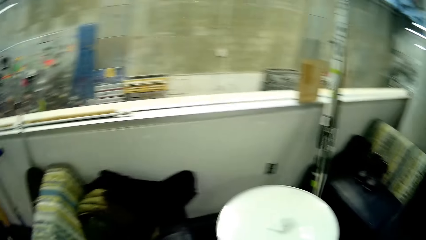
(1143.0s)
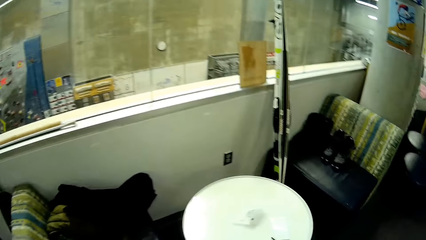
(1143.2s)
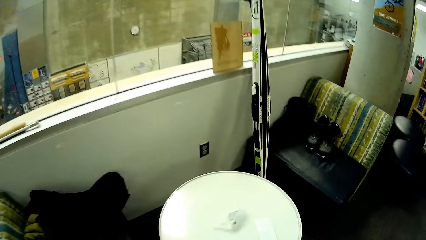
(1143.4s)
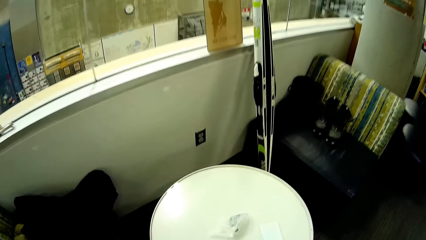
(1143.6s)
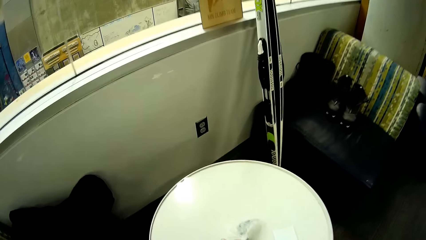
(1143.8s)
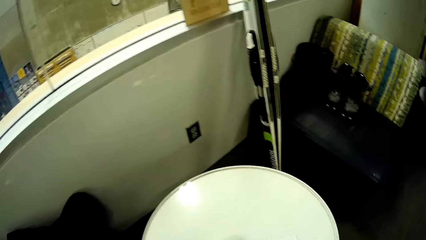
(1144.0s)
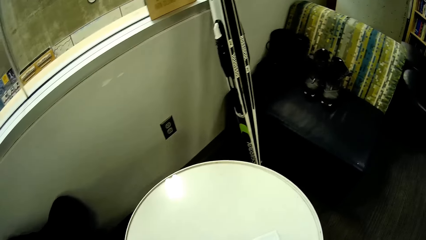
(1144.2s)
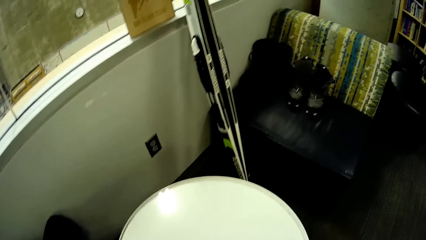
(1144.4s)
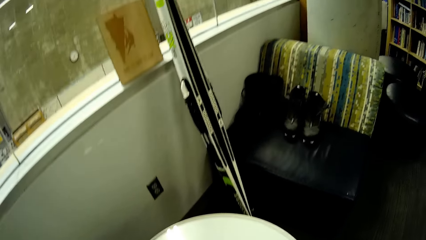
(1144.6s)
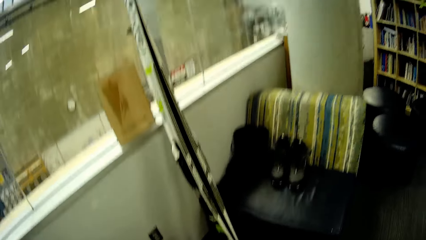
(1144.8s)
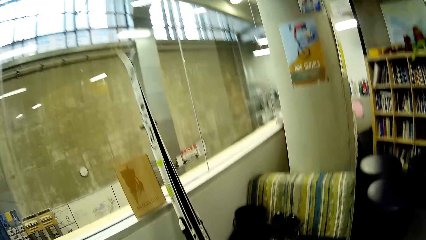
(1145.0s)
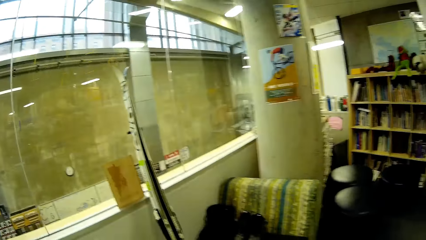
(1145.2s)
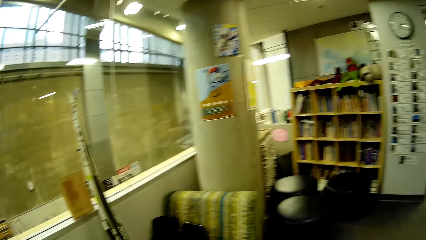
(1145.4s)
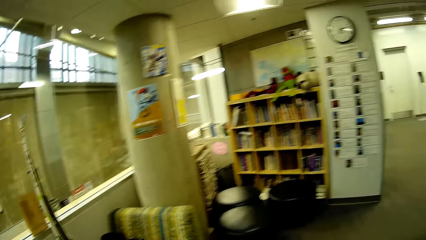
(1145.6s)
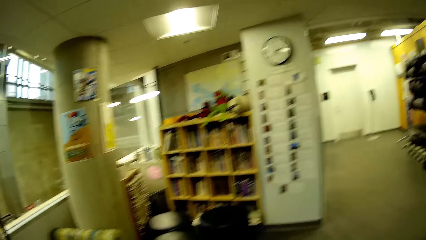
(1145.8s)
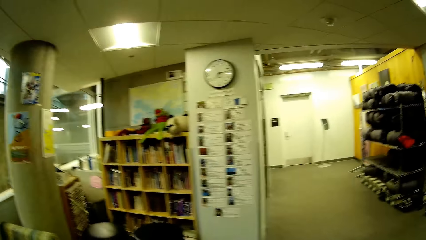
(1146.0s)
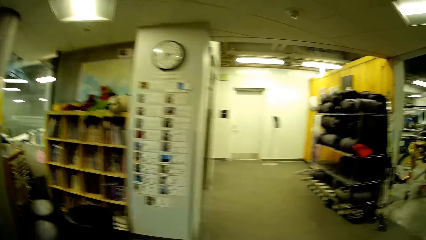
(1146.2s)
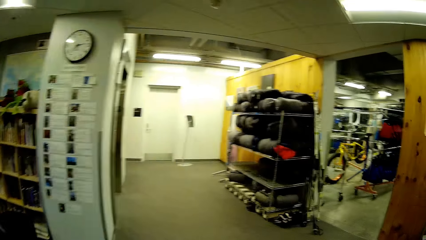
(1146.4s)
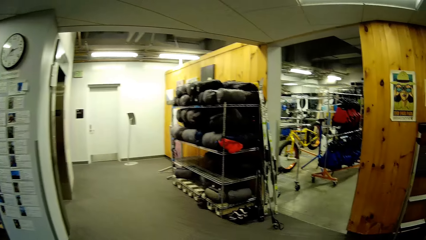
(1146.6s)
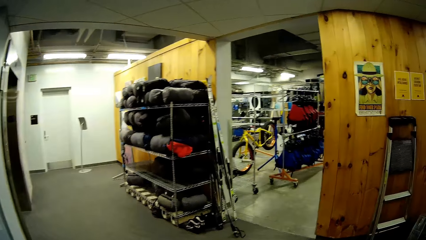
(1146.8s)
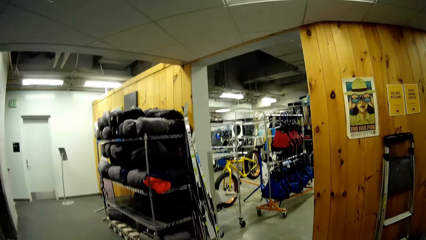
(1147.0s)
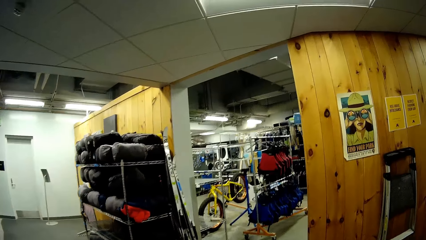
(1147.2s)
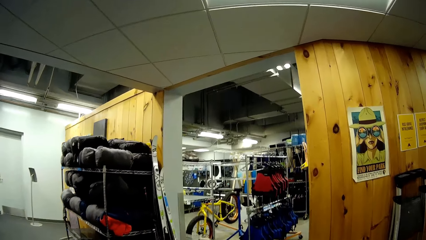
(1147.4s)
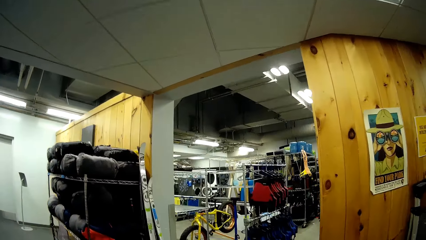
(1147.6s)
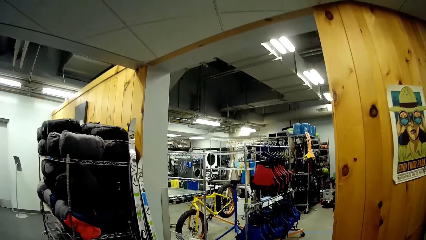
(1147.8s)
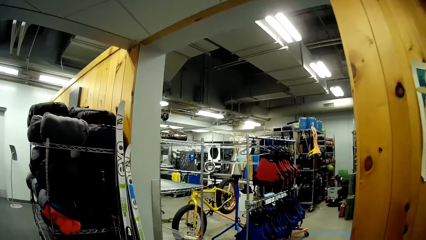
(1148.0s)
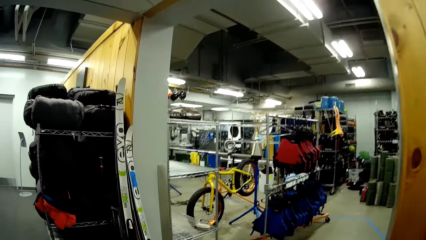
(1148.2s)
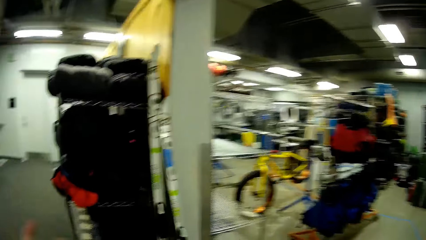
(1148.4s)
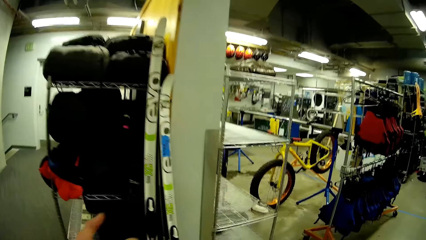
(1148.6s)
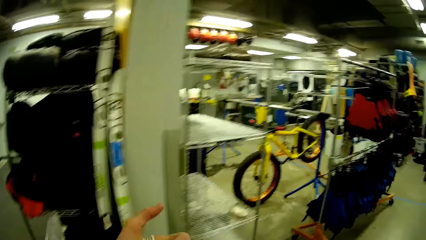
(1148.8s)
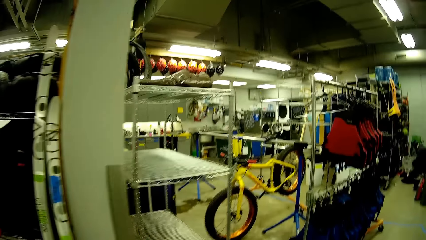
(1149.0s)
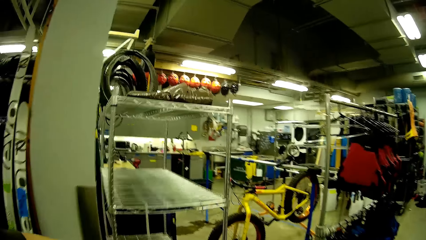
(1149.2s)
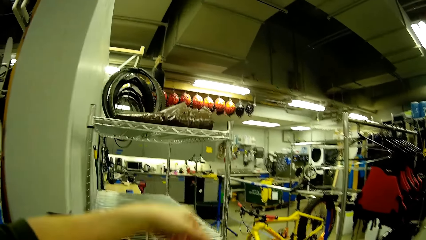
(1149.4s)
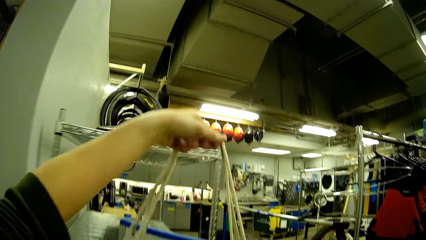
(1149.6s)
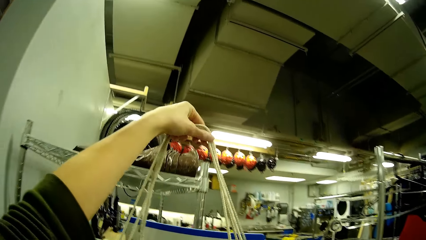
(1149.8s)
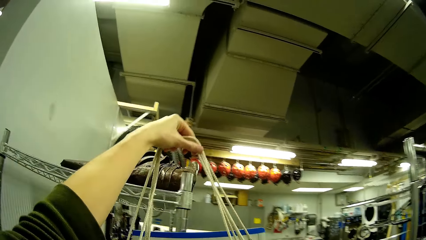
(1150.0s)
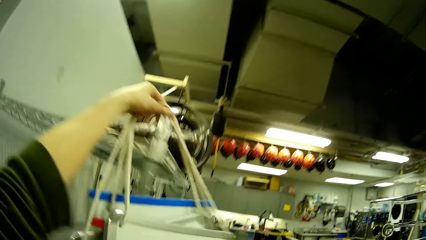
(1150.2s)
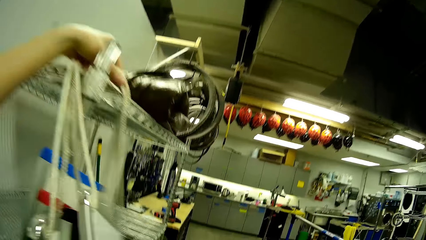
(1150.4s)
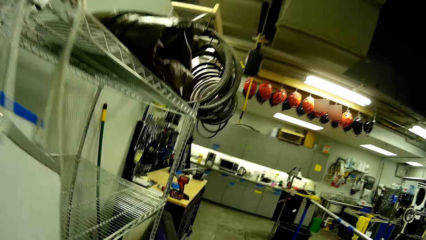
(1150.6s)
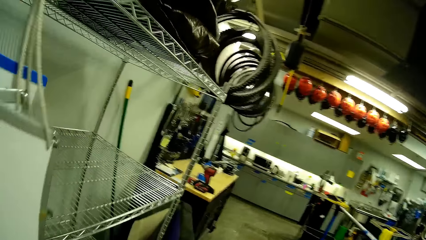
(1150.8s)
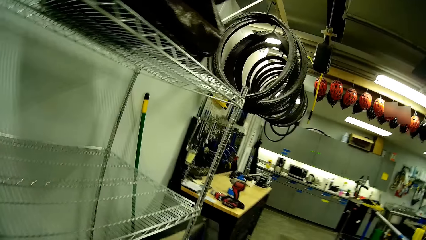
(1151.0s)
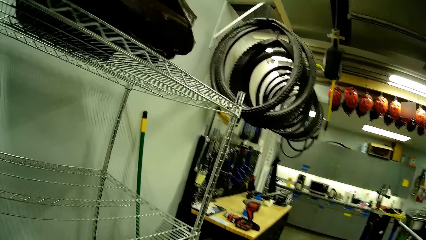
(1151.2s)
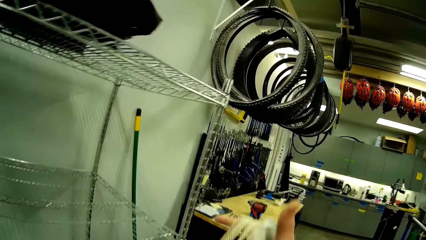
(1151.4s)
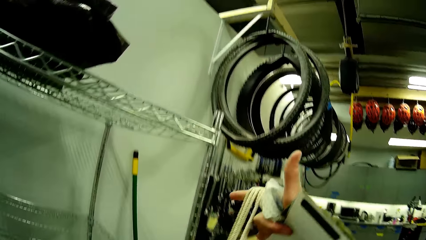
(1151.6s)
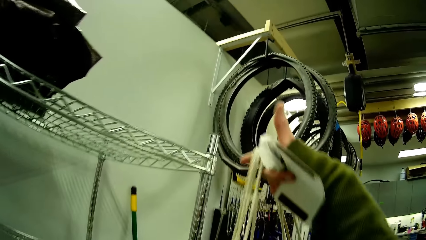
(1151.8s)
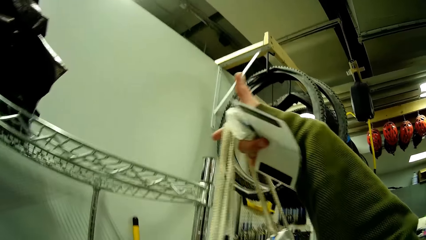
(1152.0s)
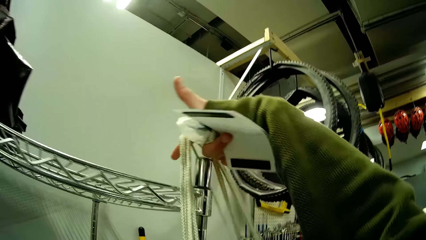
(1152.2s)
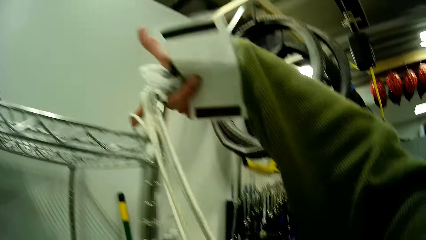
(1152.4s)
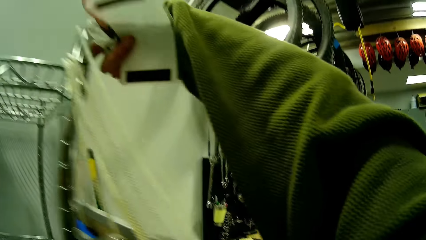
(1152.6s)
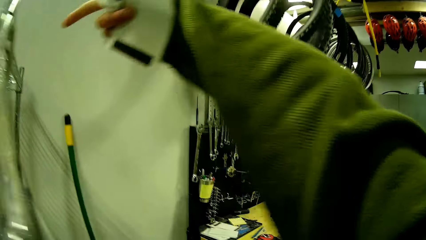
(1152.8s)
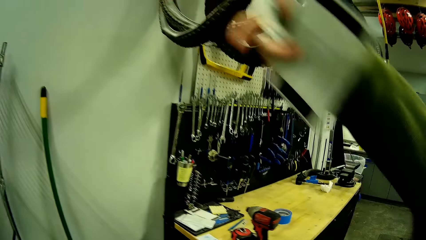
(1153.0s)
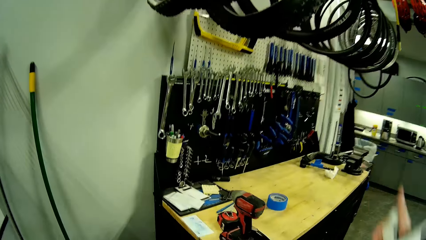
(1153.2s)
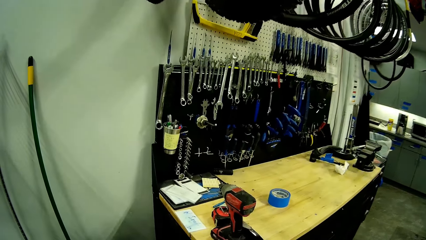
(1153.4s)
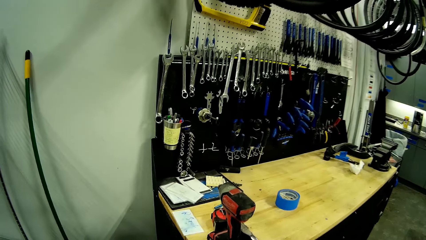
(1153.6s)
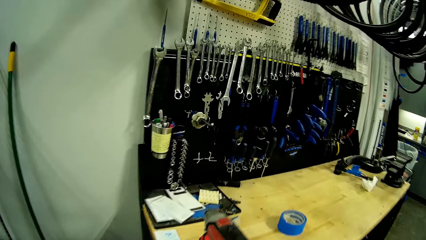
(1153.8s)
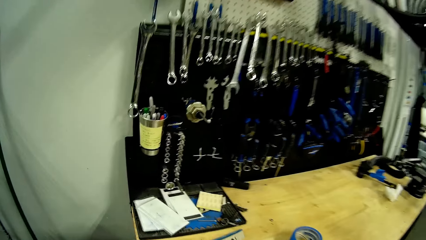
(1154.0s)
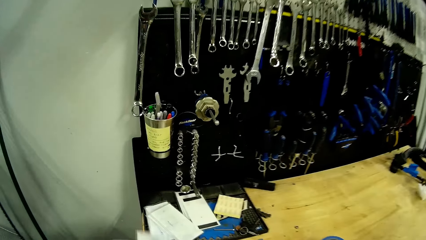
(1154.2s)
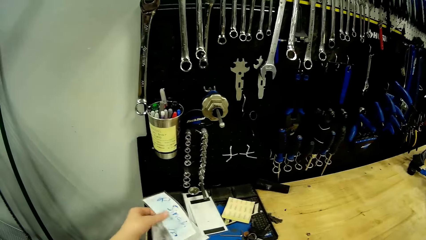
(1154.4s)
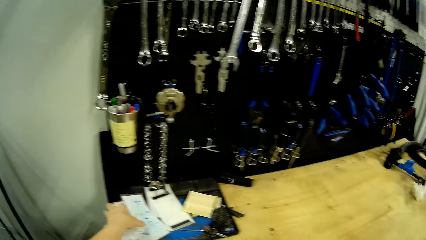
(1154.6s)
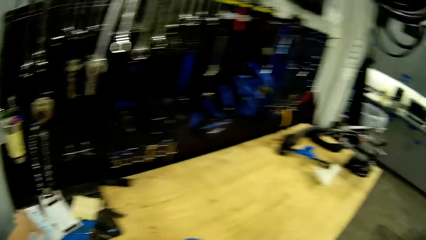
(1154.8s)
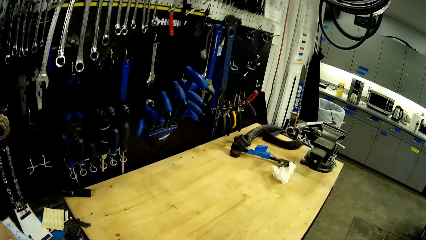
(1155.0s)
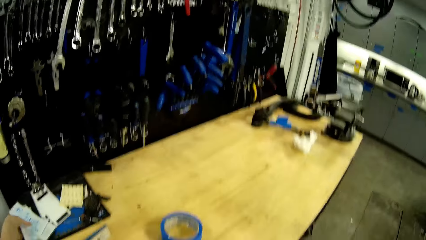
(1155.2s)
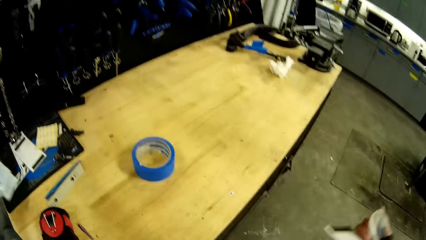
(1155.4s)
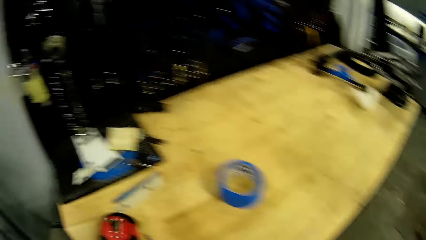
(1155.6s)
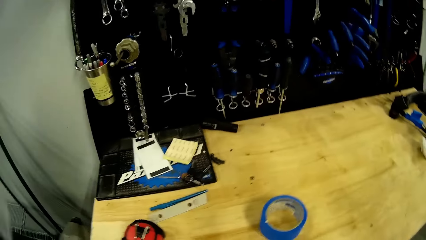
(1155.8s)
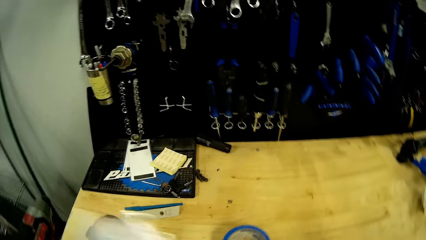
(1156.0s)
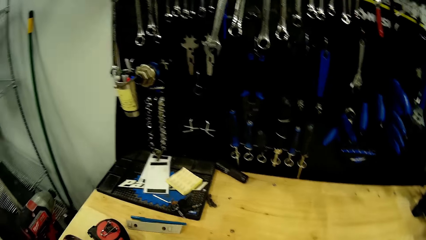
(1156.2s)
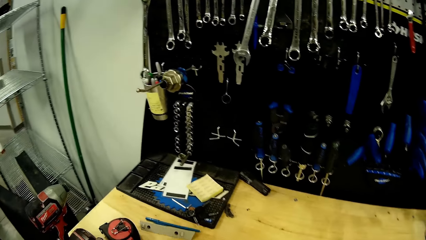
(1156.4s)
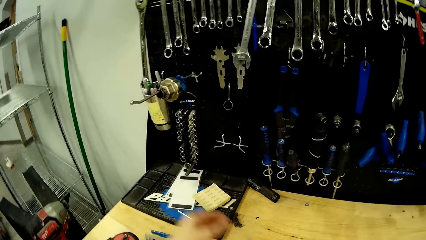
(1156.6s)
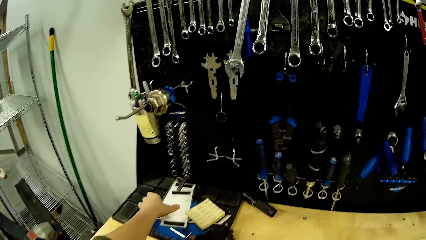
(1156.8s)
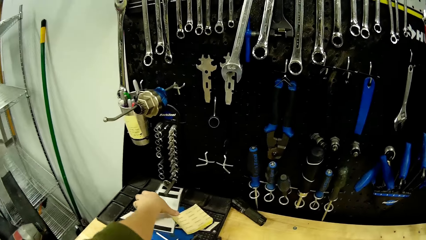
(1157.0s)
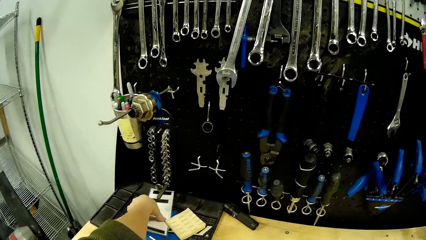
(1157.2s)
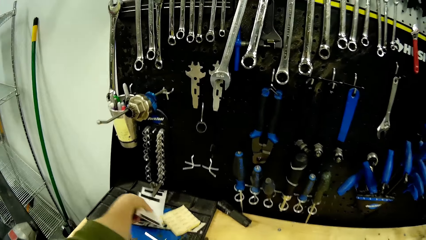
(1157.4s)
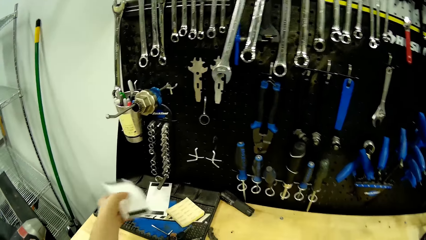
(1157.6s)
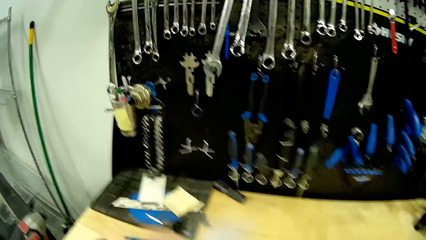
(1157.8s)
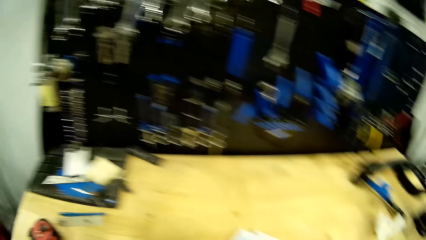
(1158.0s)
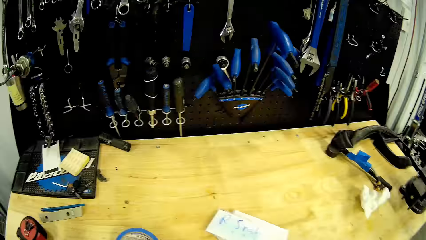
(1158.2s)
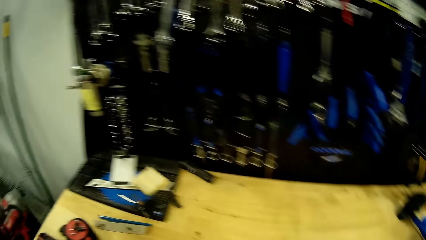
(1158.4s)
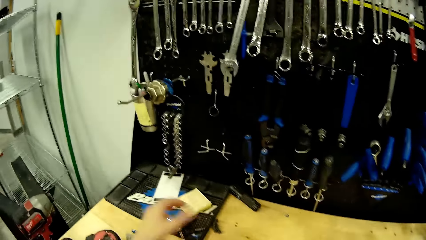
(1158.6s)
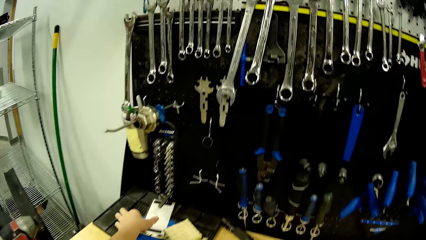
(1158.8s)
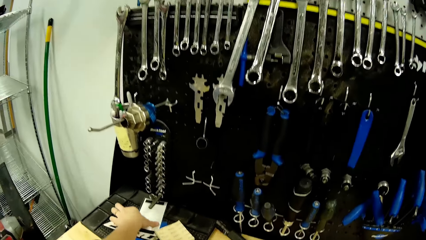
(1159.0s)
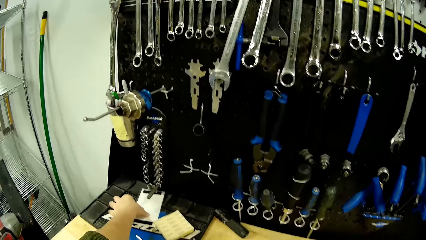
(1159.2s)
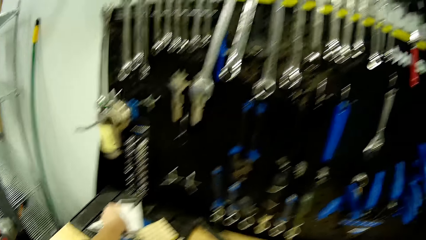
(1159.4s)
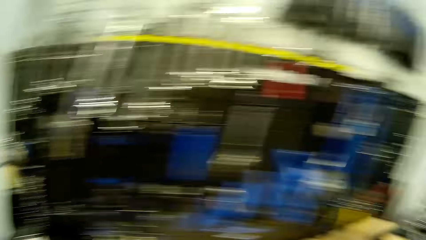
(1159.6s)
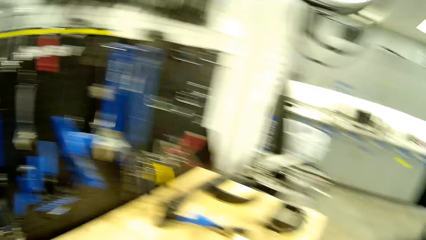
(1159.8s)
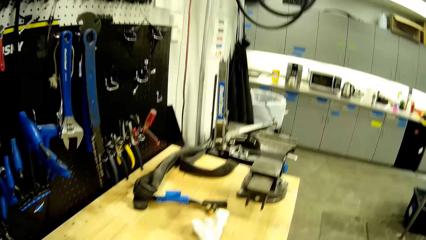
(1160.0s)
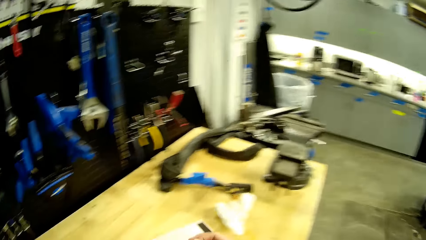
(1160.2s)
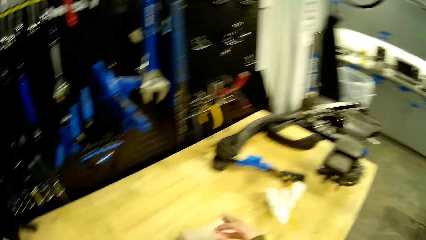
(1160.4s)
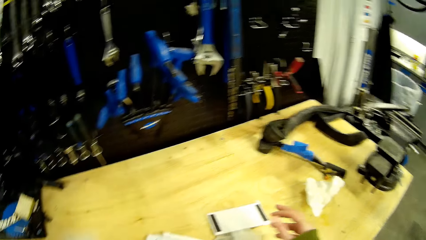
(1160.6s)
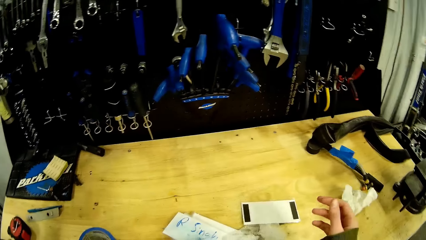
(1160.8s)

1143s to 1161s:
The camera wearer walks in the store. They carry the frames to the store. They hang the frames on bars. They put a tag on the shelf. They place a piece of paper on the table. They move pieces of paper on the table.
